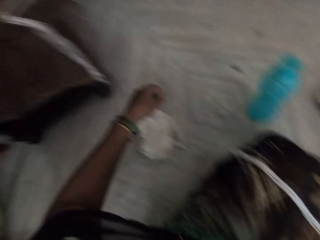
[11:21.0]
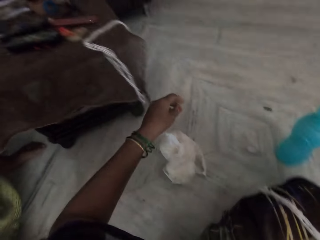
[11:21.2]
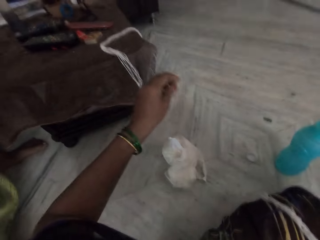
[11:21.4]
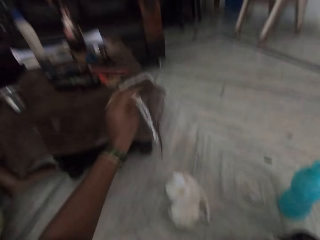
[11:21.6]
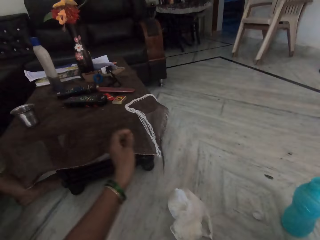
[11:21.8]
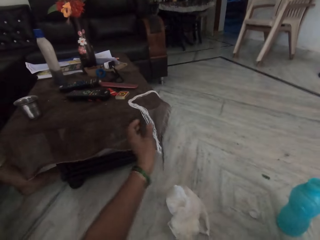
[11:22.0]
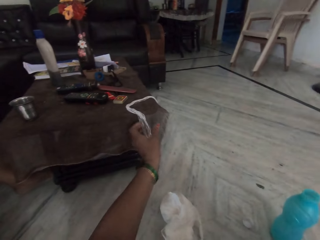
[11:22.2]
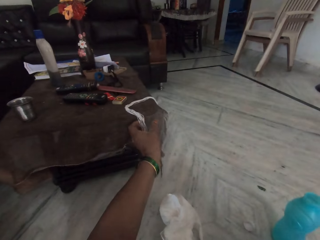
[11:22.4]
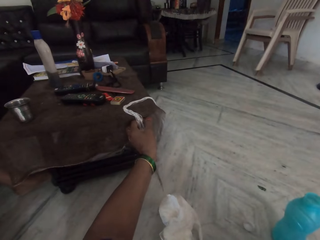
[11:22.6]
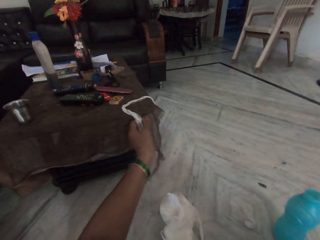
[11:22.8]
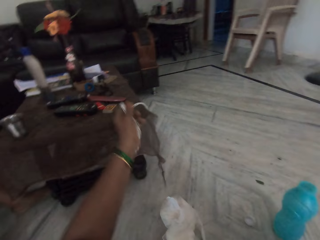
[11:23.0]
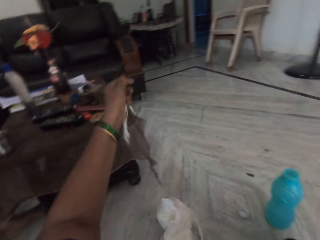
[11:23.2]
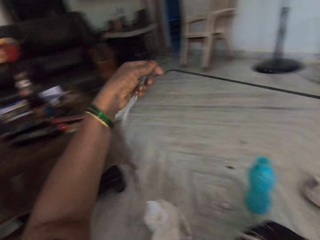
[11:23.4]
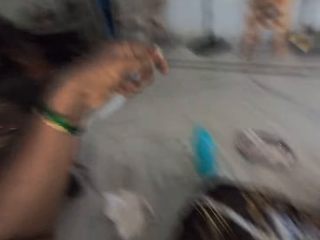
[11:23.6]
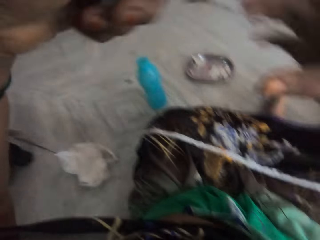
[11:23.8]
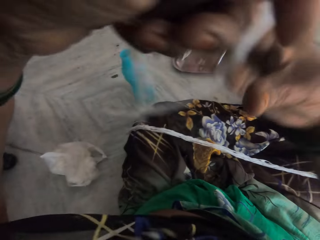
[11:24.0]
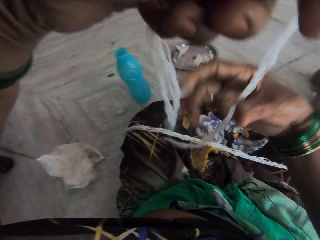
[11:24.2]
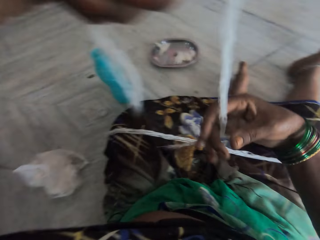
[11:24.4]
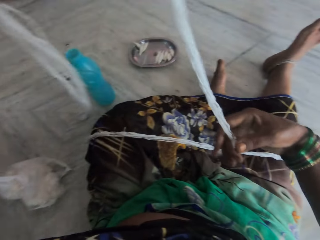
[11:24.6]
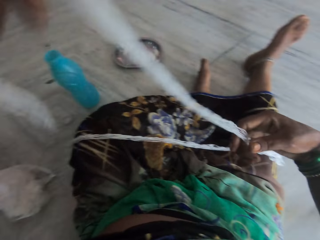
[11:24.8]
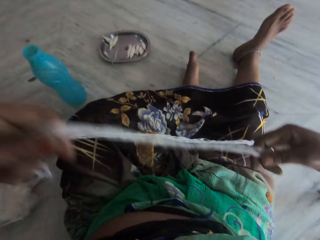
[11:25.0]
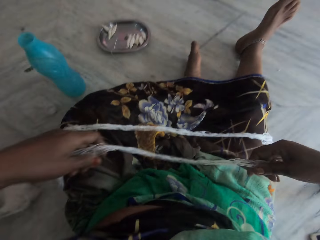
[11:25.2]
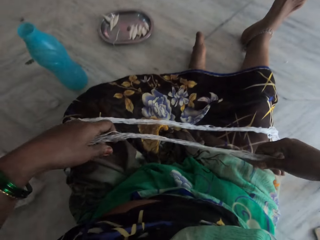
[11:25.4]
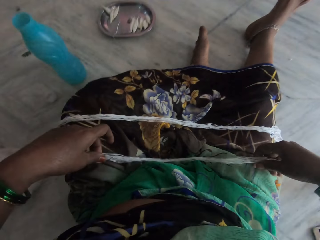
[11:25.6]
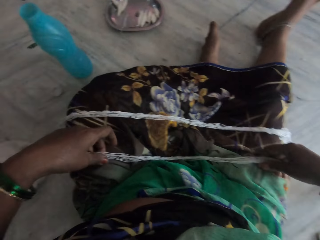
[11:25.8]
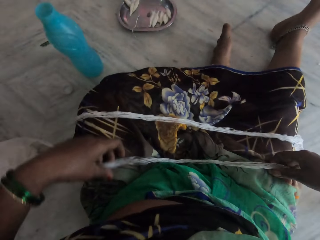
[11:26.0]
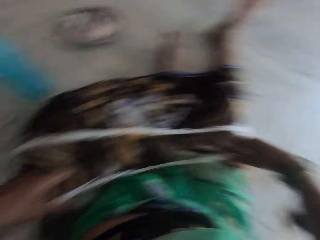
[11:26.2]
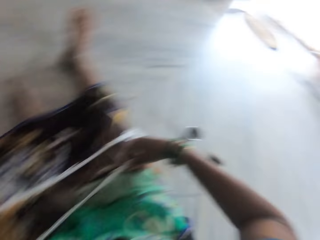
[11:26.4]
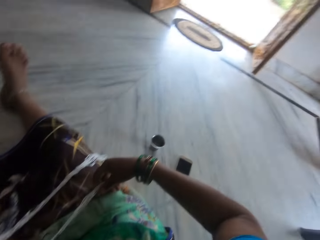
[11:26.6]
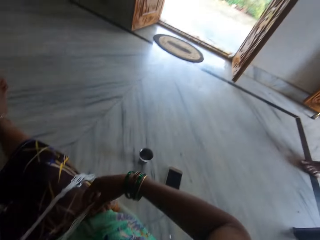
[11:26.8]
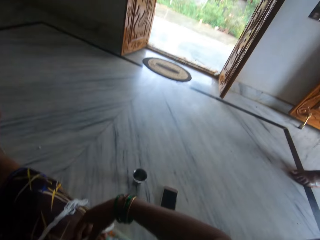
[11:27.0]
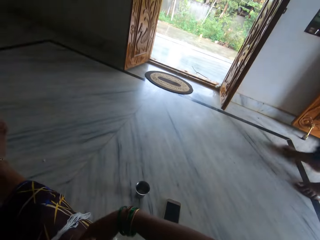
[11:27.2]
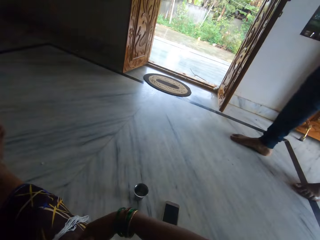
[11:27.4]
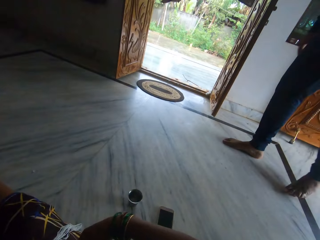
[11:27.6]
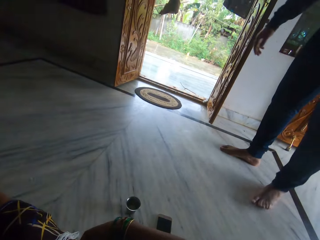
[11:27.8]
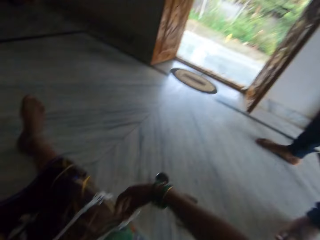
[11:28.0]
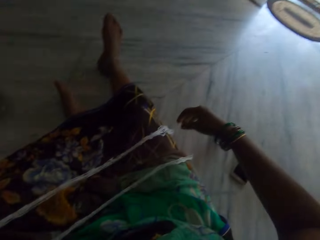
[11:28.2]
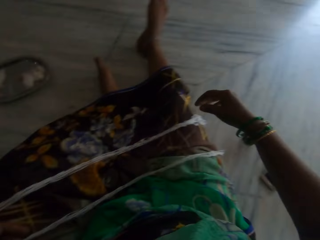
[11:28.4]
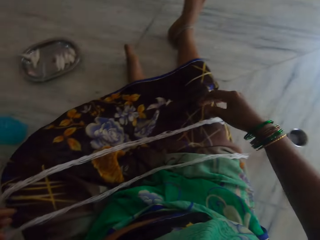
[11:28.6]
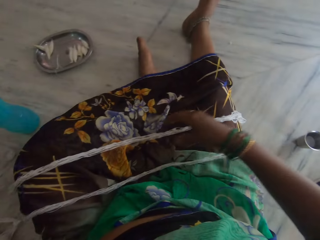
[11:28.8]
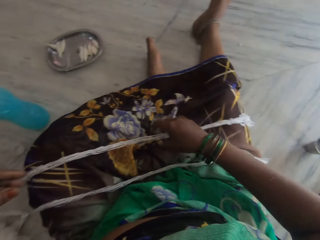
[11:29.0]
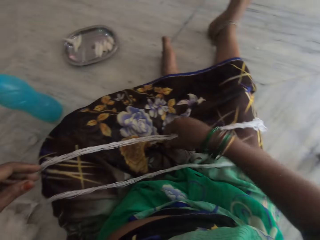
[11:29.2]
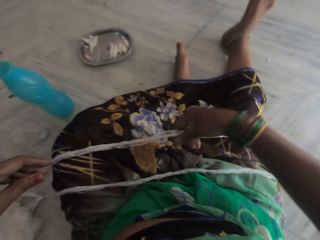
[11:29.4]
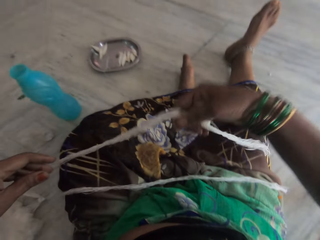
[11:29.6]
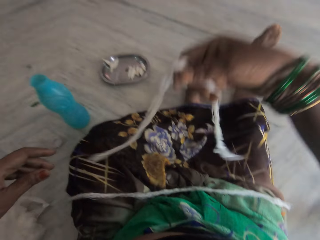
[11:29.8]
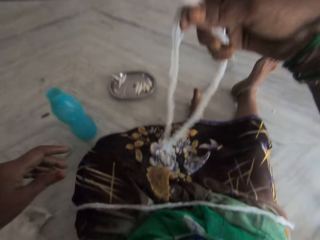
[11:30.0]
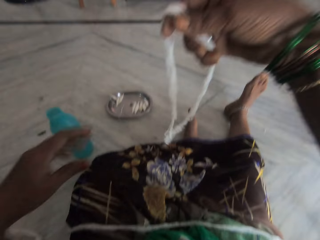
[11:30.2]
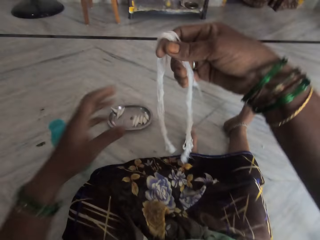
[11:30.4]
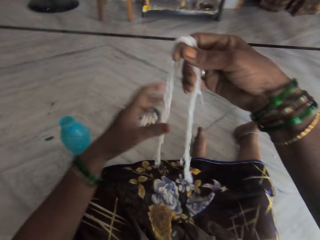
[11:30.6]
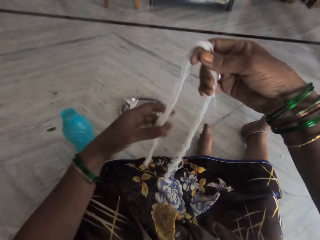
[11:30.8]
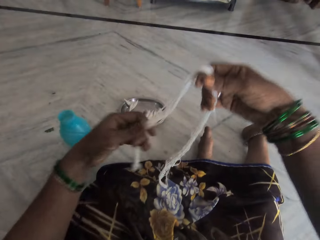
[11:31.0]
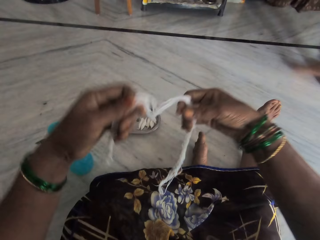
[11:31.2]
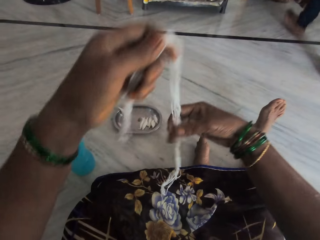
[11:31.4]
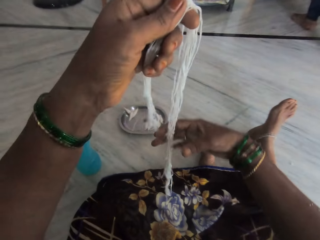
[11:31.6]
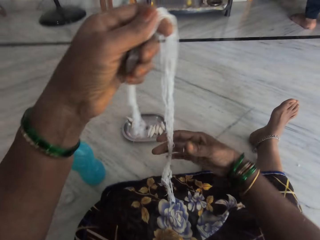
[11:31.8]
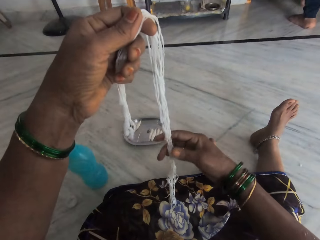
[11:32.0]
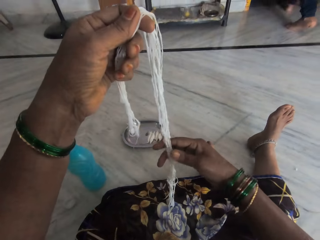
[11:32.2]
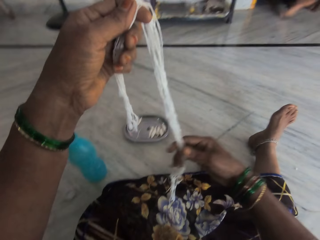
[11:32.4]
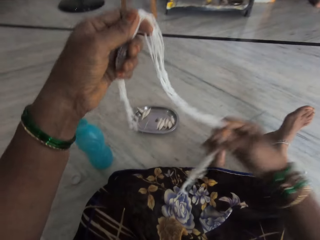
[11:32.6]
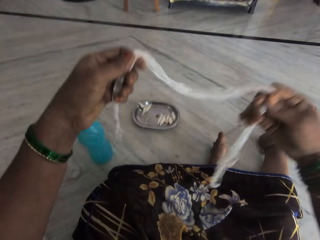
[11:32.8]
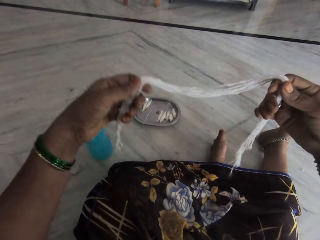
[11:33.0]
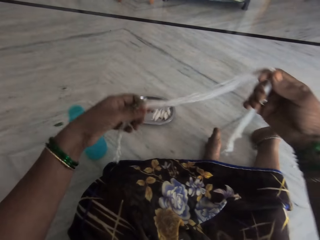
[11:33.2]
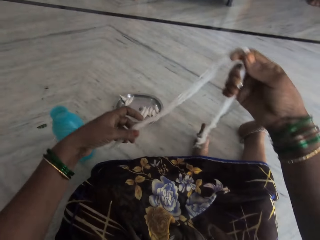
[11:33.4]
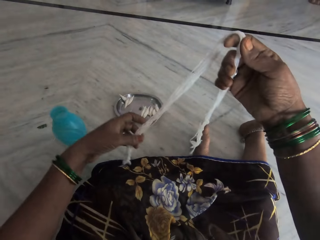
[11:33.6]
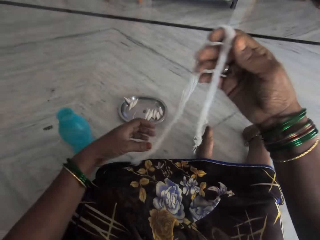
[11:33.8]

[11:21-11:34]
The camera wearer puts sisal fibers on the legs. She takes the threads from the table and lays the threads on her lap. A man walks. The camera wearer picks the threads from her lap.

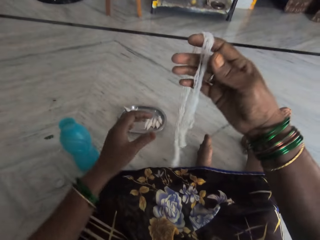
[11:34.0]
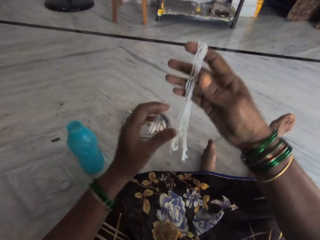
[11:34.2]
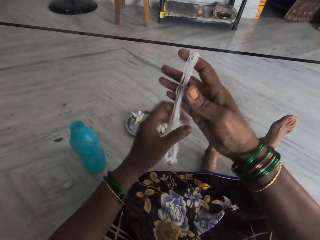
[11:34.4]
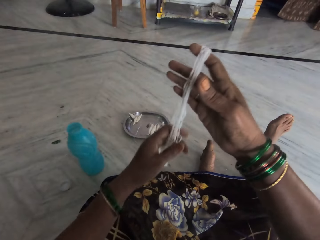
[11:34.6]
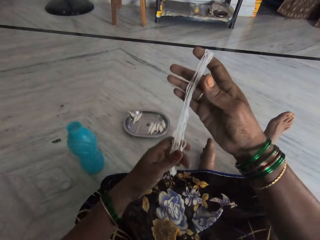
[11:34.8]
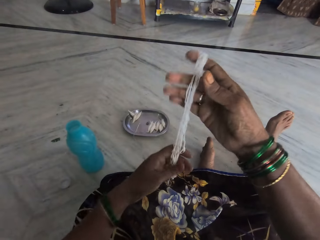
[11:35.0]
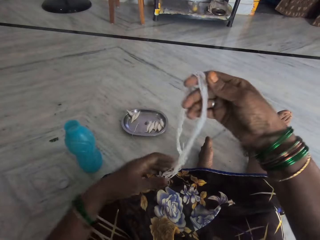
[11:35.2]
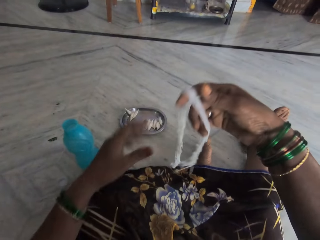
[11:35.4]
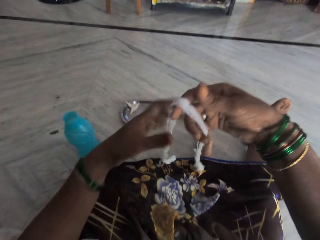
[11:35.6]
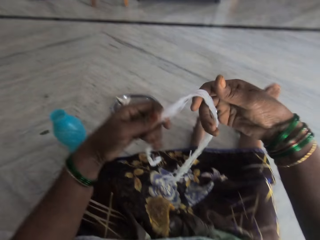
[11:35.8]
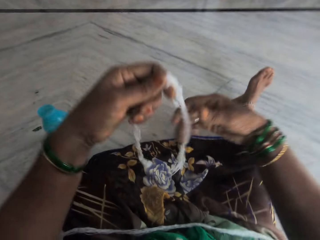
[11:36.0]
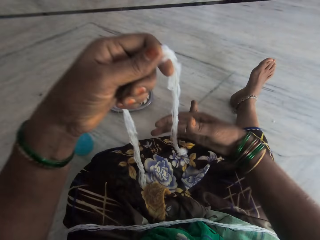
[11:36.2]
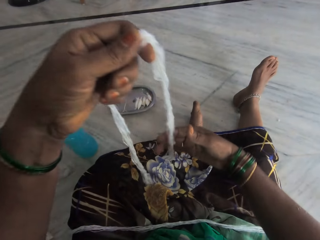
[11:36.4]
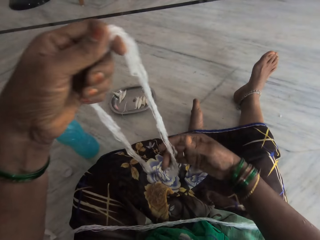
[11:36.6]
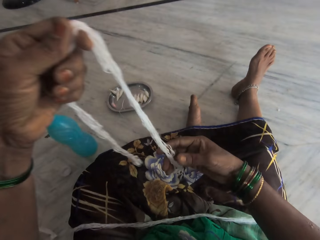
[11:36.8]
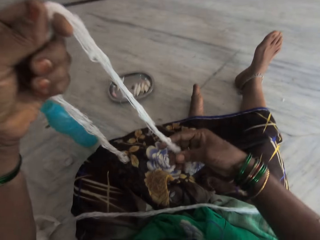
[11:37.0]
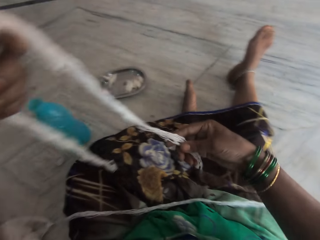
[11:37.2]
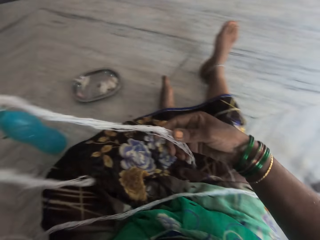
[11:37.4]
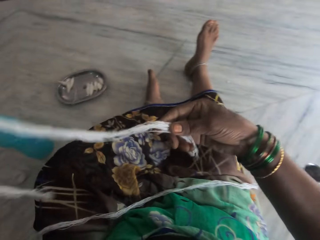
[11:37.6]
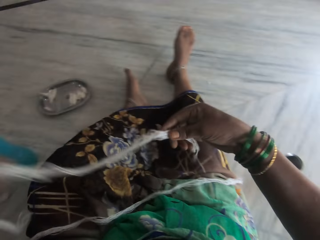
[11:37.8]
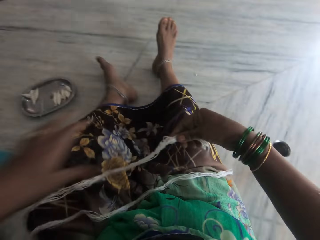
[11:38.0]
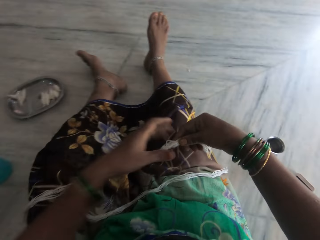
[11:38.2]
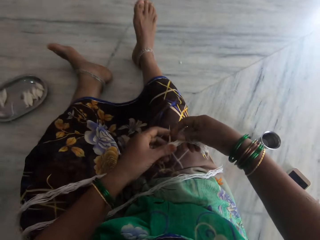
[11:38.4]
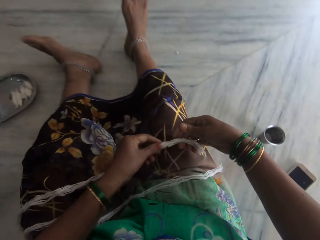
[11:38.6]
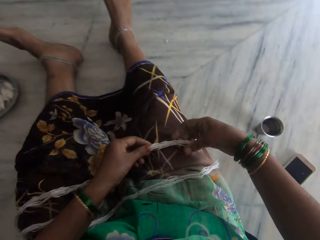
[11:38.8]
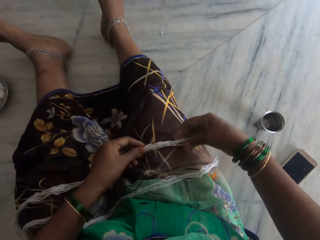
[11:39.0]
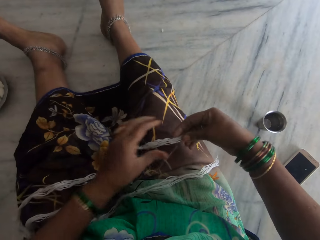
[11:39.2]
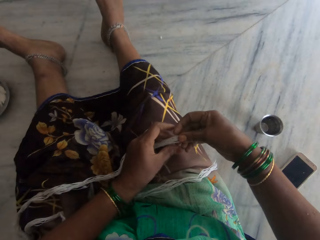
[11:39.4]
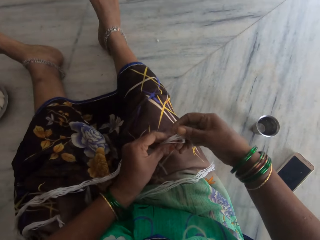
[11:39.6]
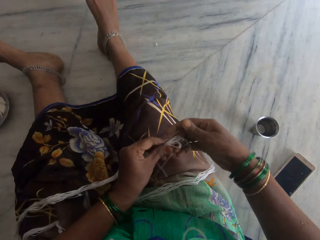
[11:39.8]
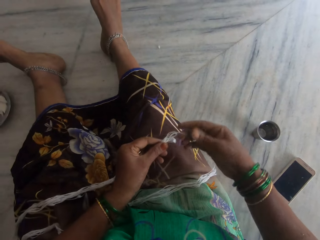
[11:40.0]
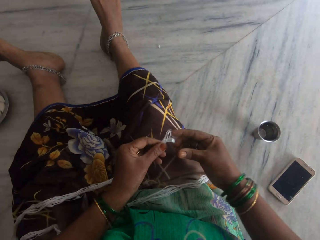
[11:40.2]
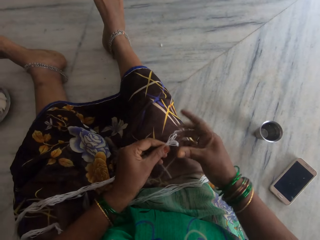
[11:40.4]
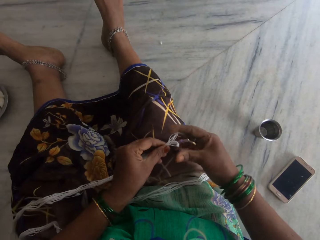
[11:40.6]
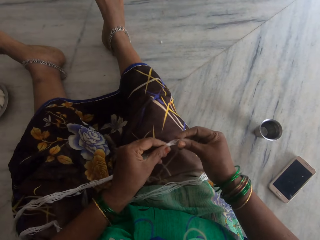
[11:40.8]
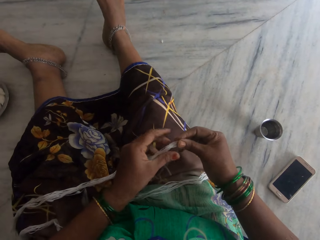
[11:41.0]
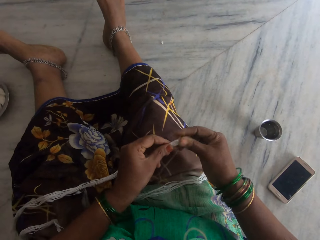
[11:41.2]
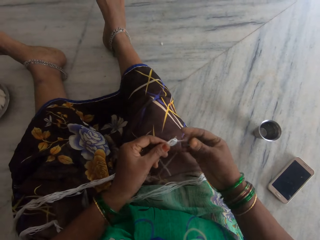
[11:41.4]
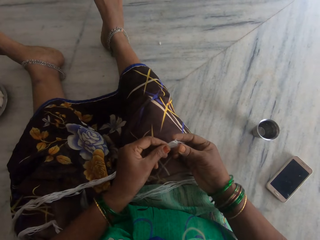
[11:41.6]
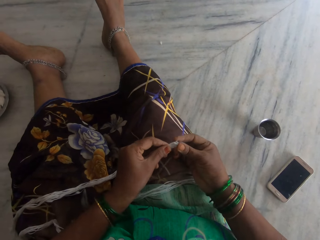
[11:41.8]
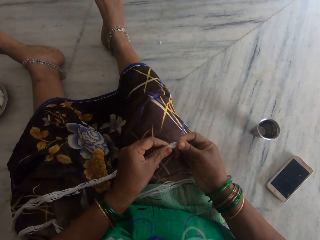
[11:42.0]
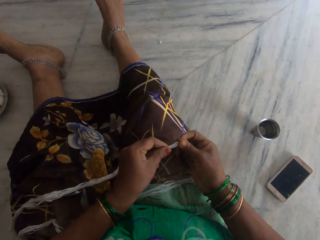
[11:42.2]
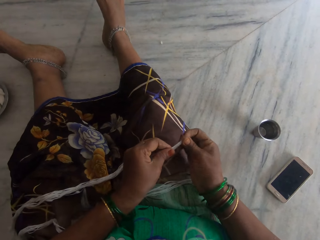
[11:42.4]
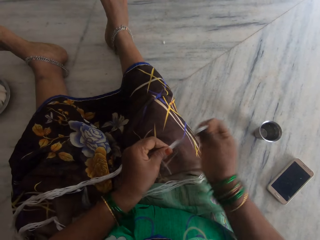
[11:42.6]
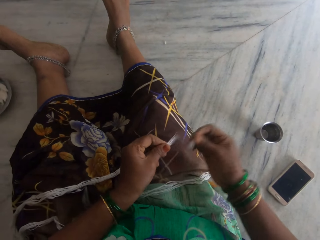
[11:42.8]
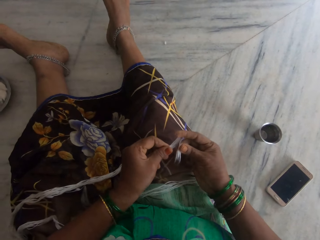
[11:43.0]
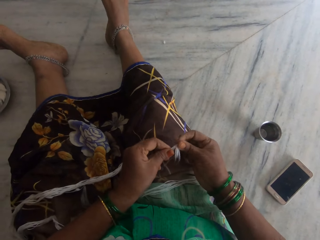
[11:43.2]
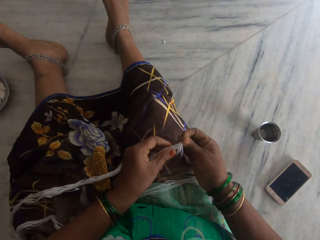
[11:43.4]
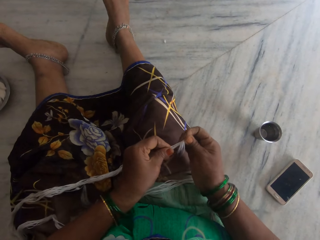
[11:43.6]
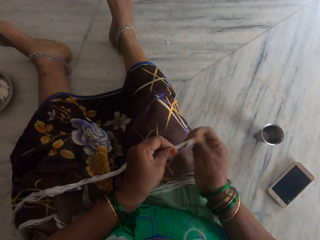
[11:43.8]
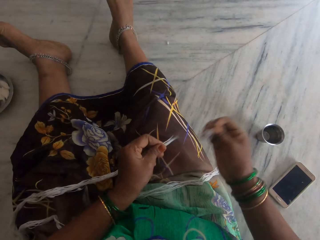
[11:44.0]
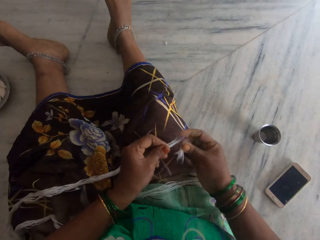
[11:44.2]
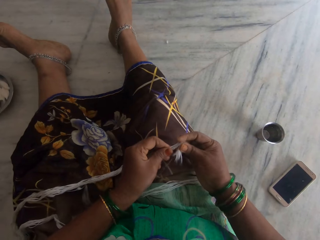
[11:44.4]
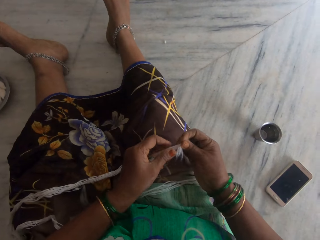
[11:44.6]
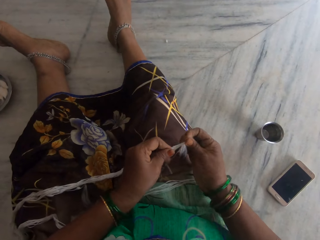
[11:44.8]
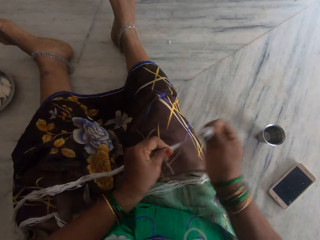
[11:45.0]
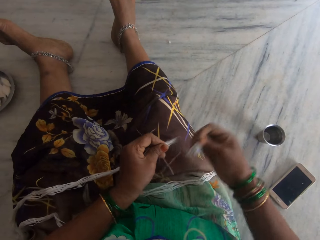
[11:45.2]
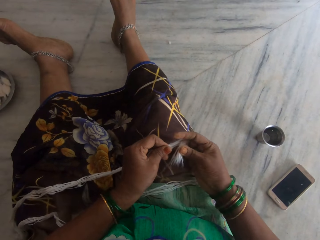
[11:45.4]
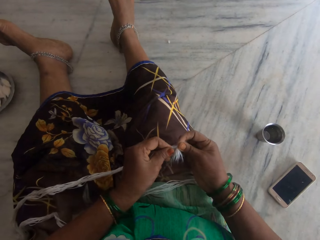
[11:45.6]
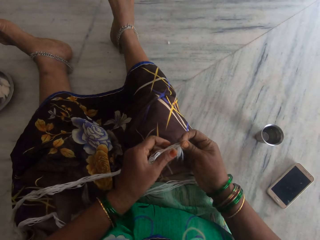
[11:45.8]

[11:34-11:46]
The camera wearer lays the threads on her lap. She holds the ends of the sisal fibers. She tears the threads. She removes some fibers.
